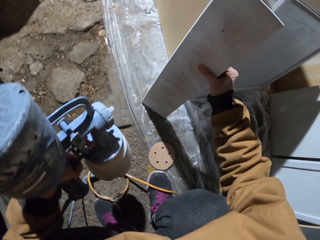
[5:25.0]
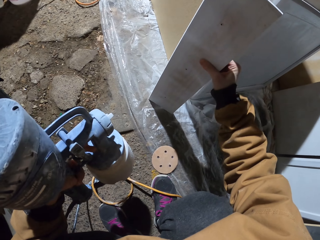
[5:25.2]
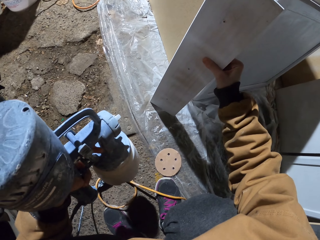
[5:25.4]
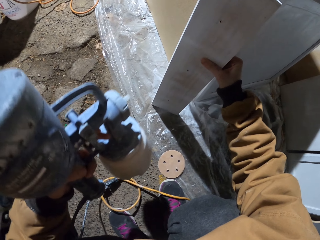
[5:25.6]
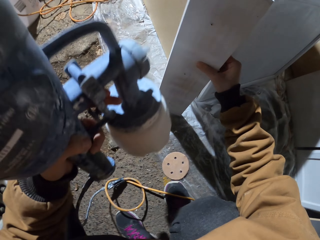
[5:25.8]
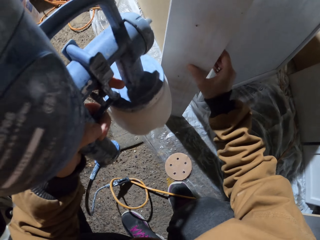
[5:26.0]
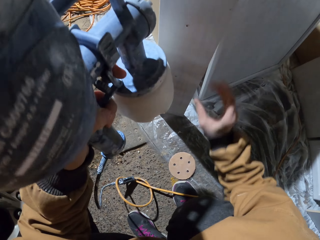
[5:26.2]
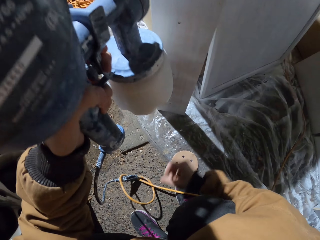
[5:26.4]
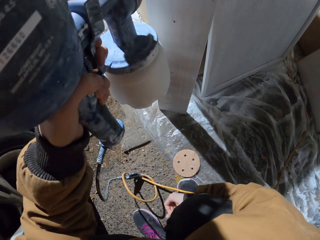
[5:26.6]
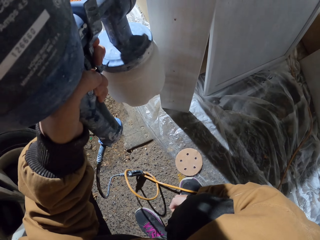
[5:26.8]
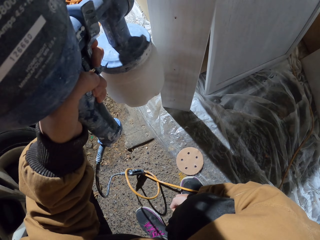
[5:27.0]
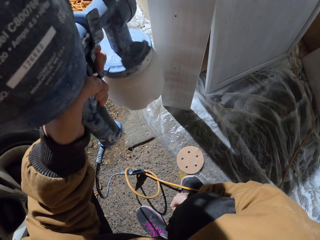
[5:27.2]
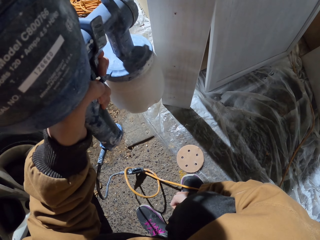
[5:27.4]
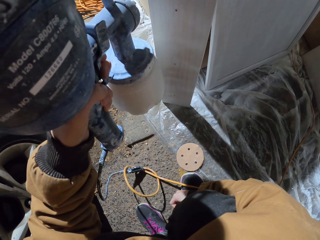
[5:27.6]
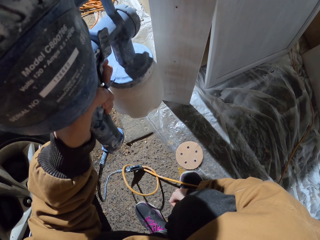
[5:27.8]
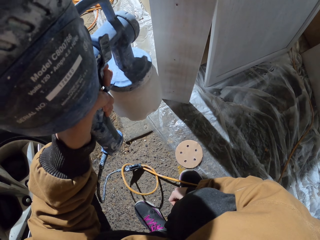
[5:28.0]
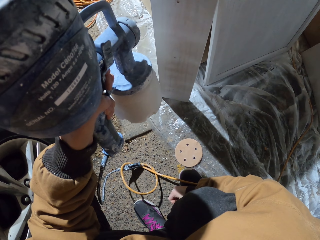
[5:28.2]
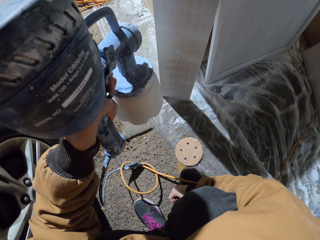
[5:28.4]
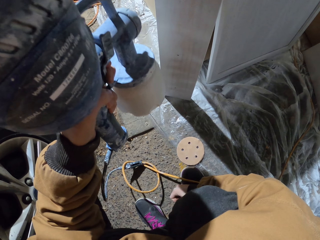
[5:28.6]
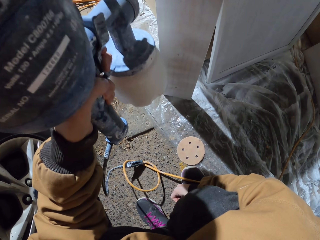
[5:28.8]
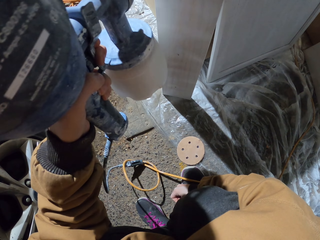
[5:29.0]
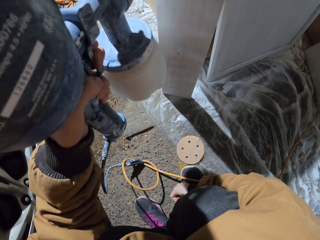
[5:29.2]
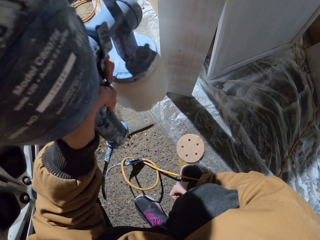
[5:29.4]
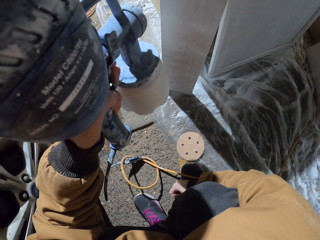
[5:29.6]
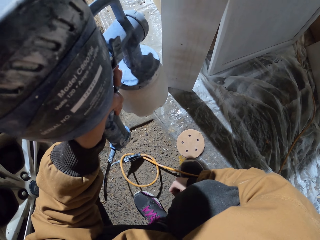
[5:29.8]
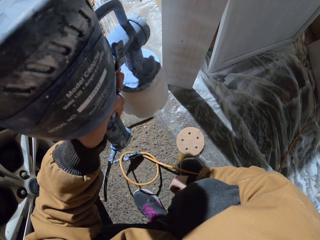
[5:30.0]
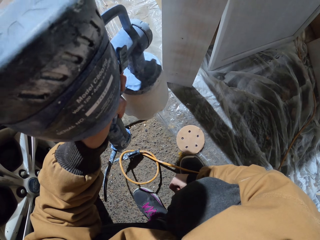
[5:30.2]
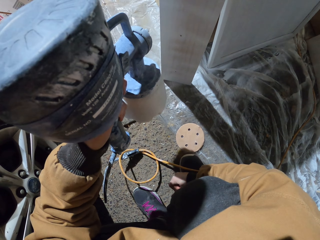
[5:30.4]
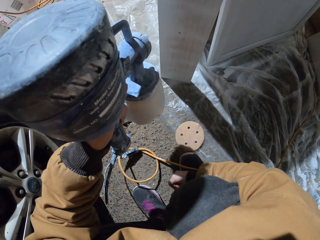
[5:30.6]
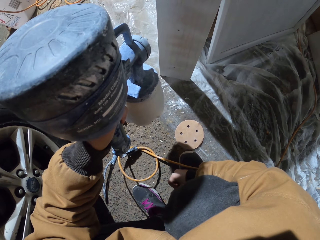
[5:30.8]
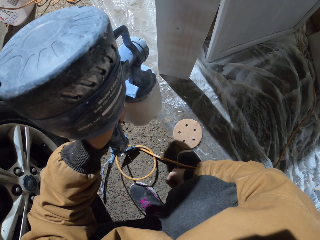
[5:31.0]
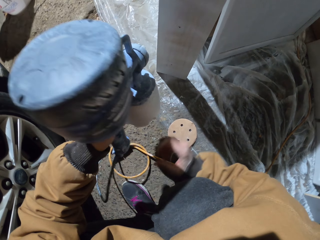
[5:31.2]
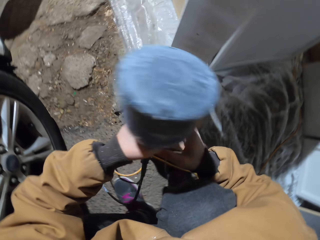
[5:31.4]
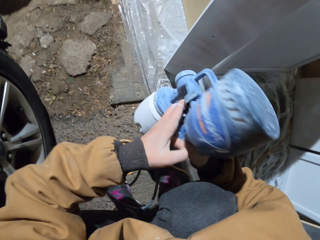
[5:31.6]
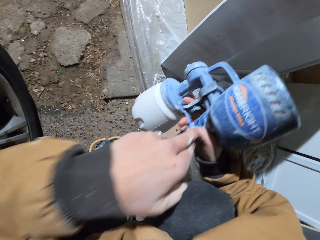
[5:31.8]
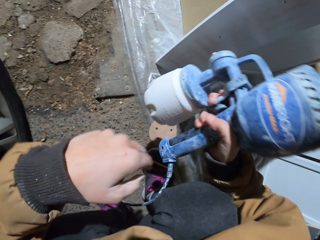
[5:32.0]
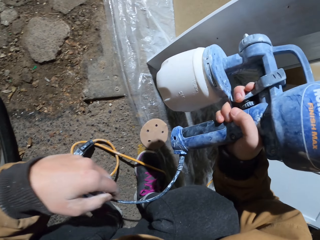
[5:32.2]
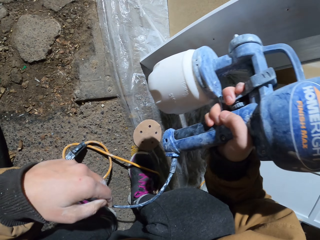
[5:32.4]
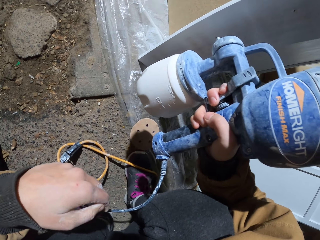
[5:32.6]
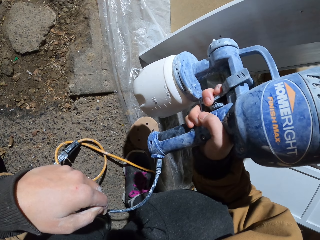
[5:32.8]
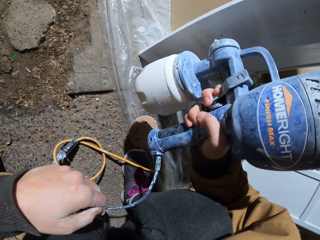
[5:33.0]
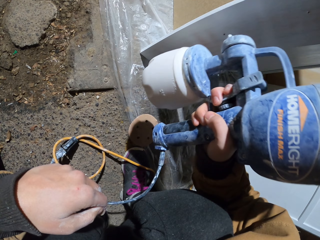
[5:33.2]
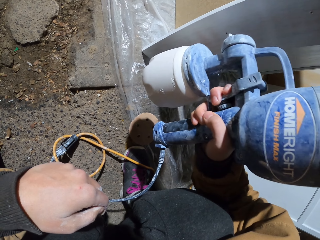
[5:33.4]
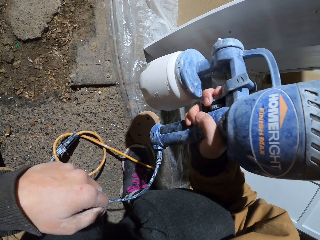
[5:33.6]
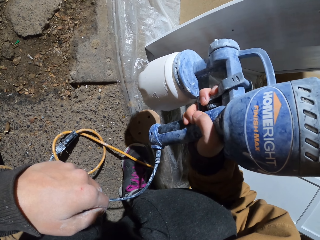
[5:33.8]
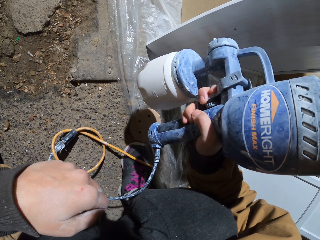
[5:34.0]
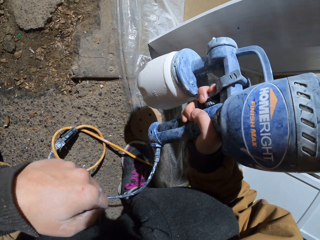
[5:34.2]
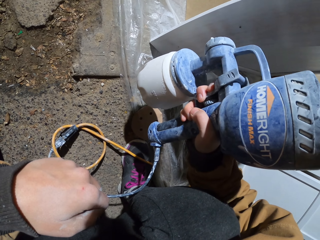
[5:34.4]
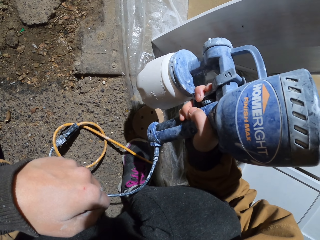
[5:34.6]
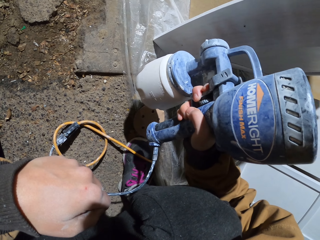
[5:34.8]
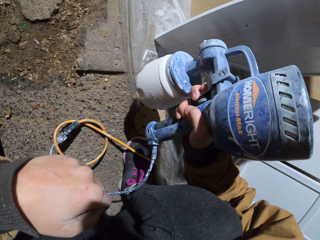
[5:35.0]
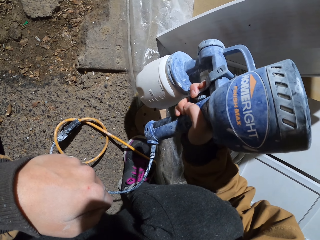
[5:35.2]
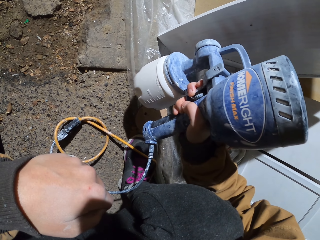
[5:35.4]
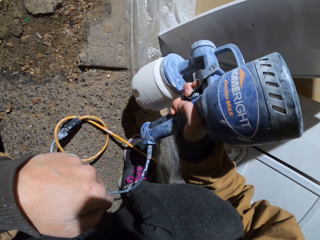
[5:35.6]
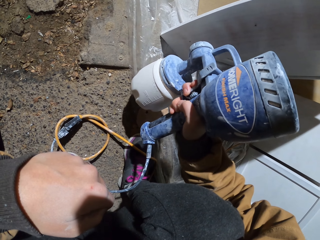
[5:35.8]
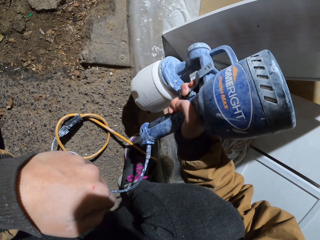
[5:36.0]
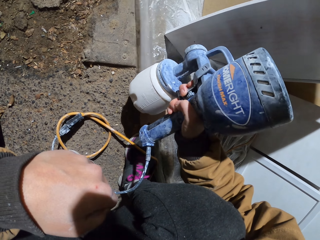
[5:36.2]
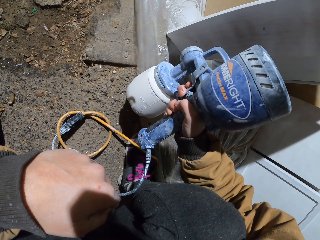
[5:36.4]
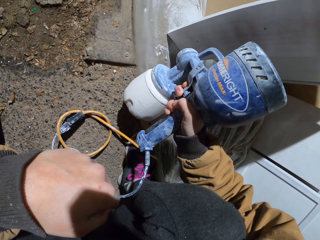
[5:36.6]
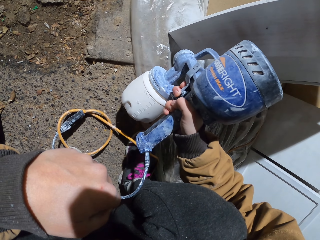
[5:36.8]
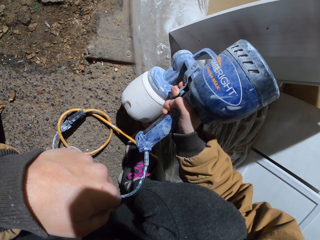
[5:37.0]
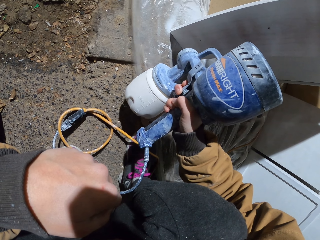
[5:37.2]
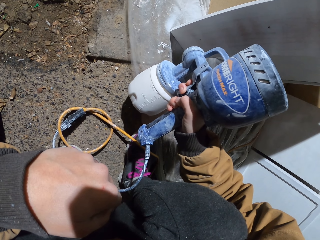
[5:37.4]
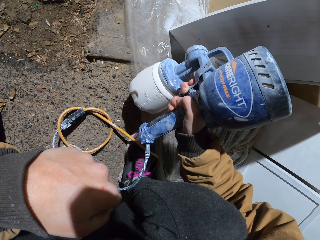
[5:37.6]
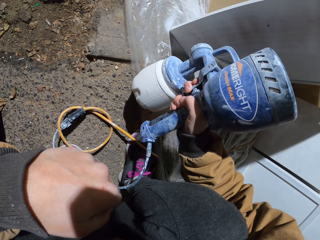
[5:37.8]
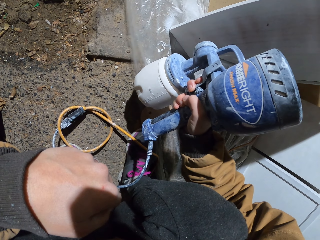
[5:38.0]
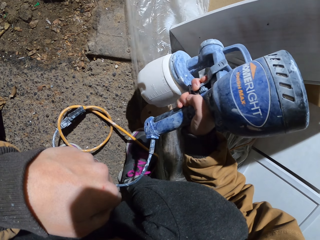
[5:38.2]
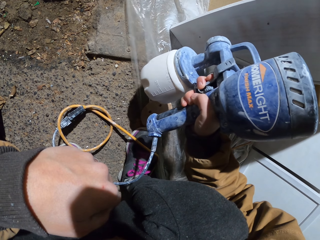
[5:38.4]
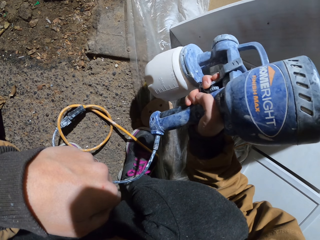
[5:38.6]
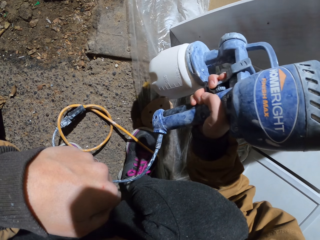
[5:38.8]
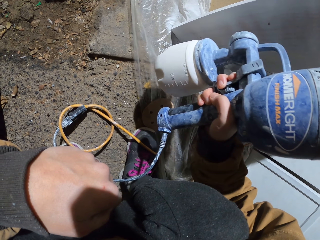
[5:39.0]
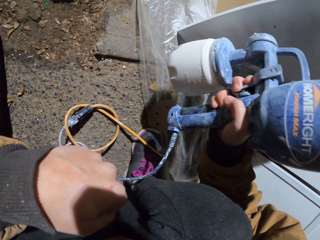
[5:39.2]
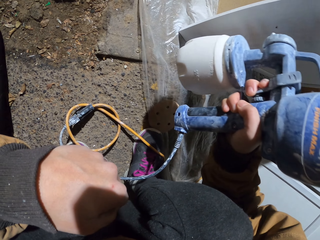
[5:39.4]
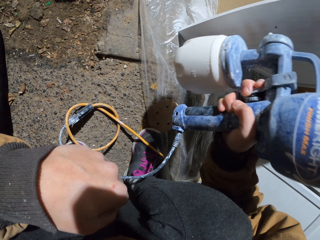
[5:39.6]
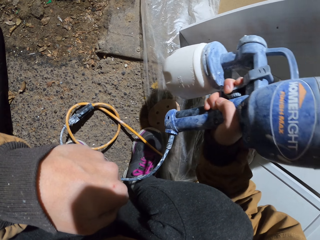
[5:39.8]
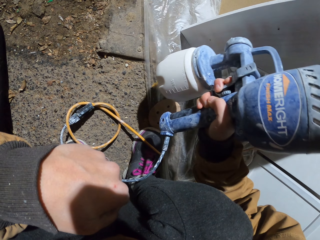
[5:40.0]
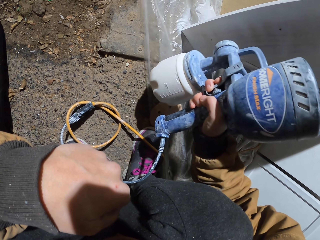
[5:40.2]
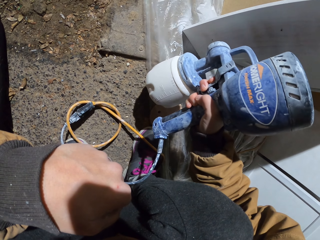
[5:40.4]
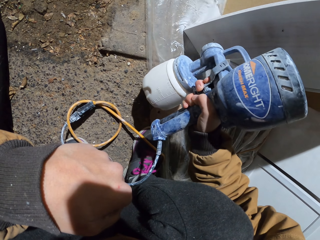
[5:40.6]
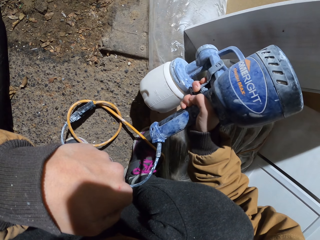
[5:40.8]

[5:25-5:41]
The camera wearer places the piece of wood beside the cupboard. He sprays the piece of wood vertically with the HOMERIGHT machine. He transfers the spraying gun to his other hand. He sprays the piece of wood vertically with the HOMERIGHT machine.

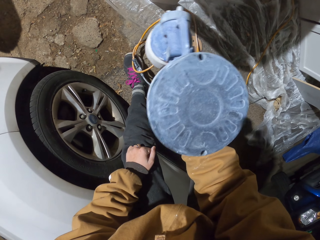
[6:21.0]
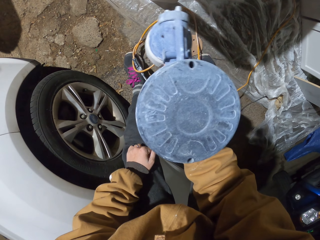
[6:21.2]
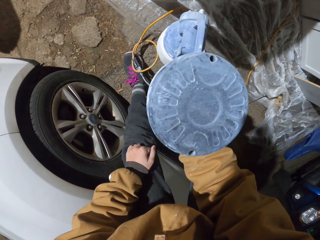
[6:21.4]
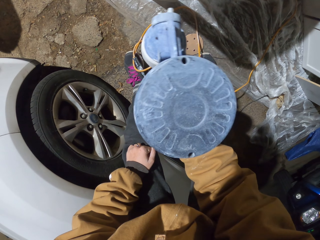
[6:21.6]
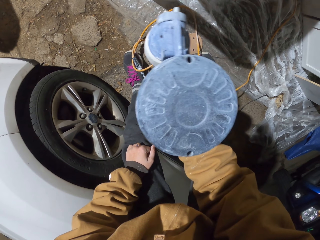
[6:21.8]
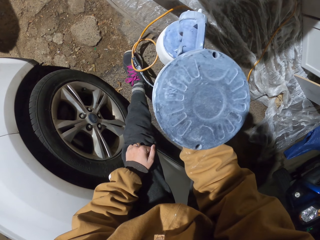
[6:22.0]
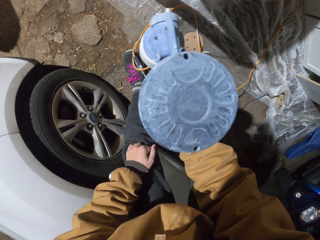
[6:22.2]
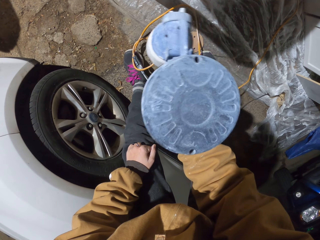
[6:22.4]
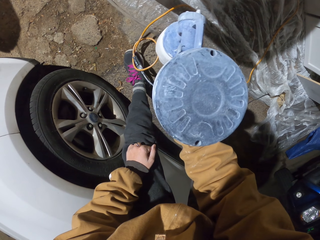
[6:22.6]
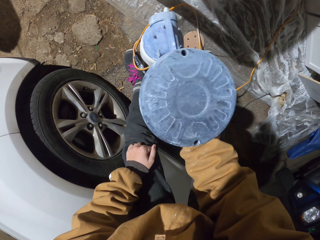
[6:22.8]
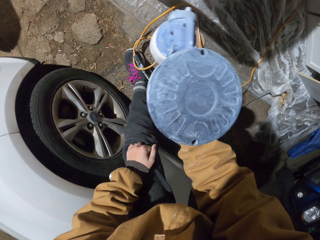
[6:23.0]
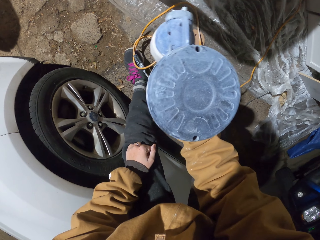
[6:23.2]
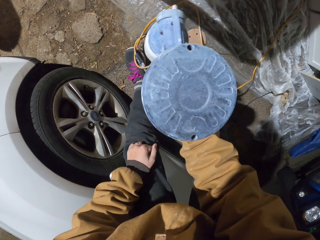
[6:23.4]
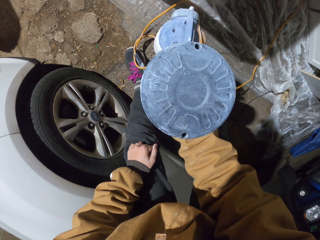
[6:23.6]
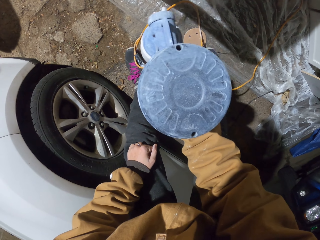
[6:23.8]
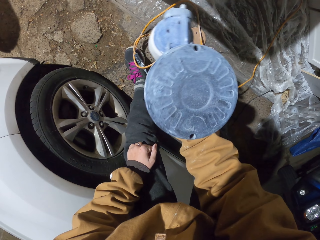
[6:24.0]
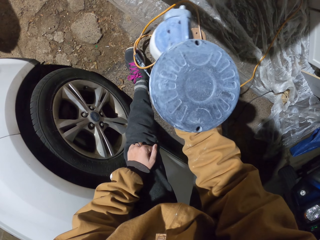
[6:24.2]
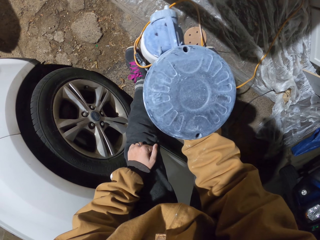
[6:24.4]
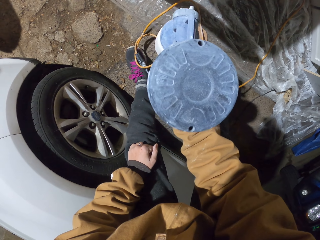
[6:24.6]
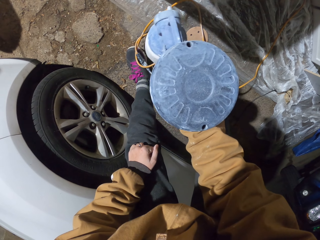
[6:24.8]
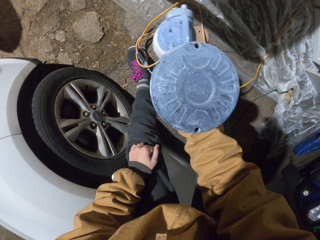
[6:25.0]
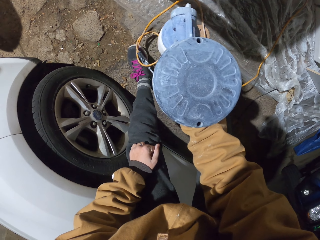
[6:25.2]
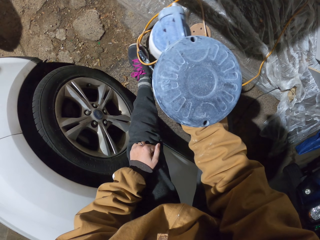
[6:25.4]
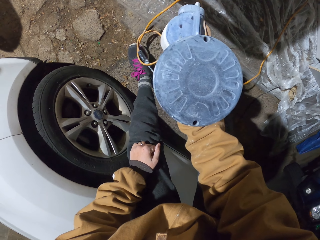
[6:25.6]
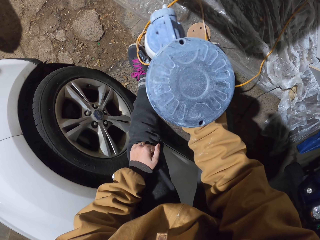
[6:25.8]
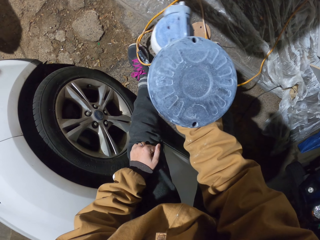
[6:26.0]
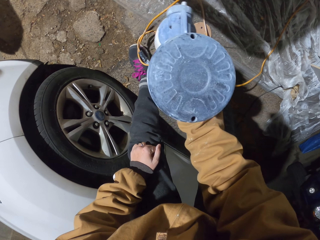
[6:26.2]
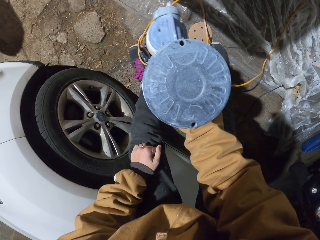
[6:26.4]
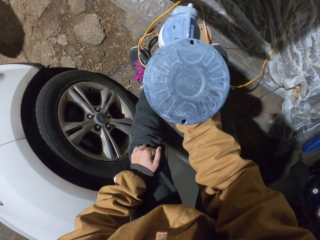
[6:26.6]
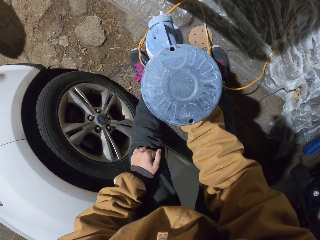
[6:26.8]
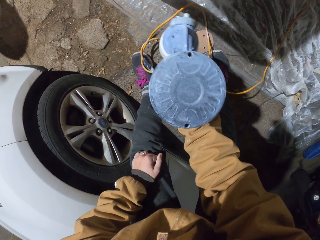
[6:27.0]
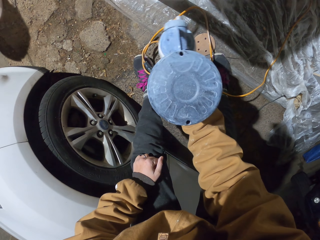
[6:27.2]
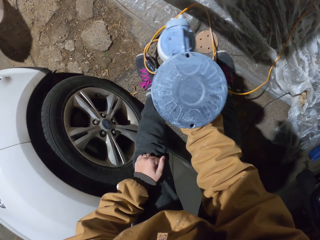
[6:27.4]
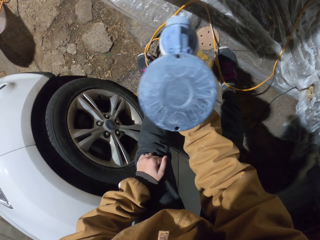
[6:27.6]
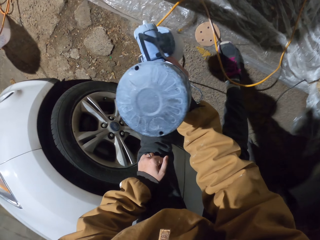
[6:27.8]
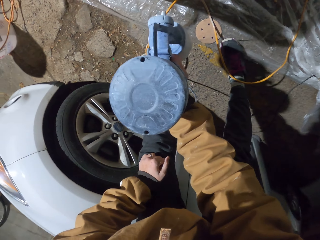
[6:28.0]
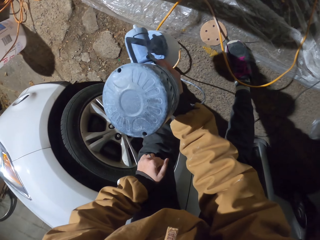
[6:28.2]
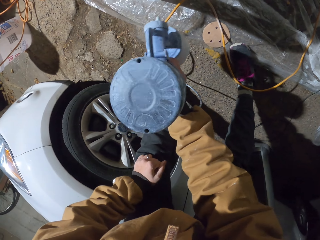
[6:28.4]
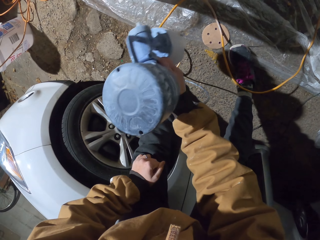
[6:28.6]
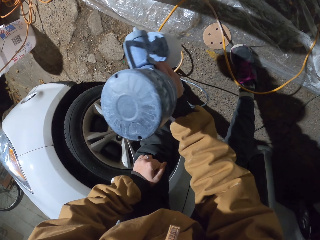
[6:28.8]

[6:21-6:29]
The camera wearer sprays the piece of wood horizontally.
